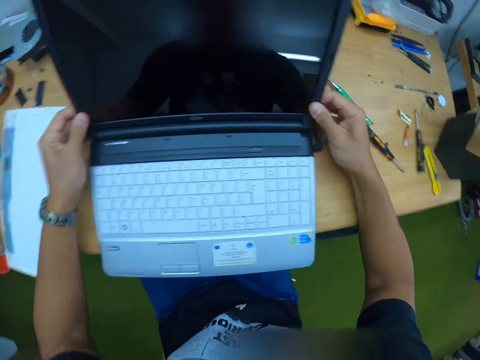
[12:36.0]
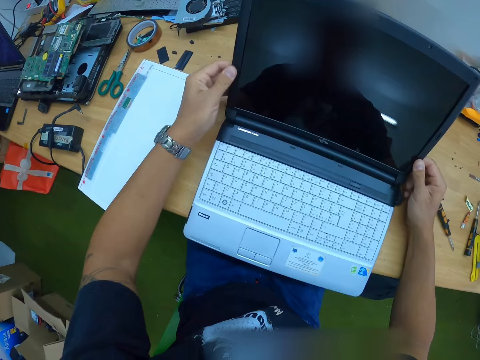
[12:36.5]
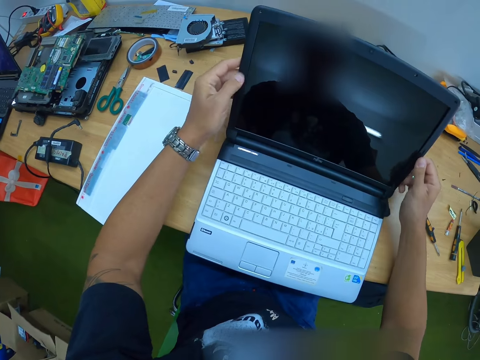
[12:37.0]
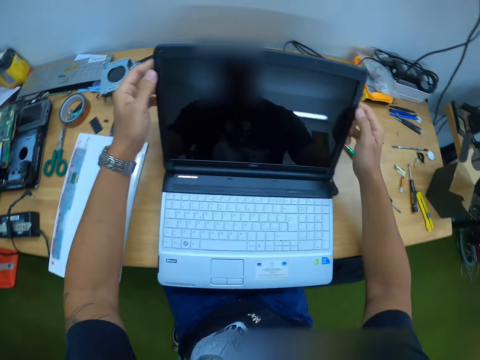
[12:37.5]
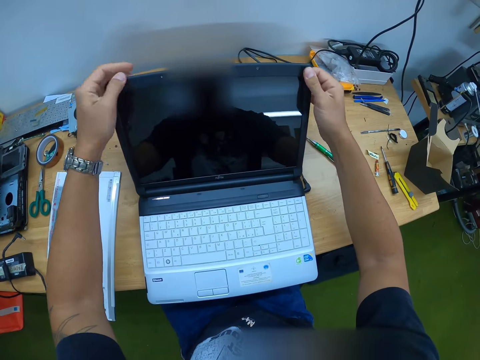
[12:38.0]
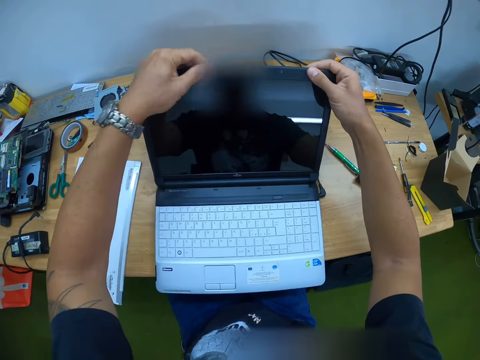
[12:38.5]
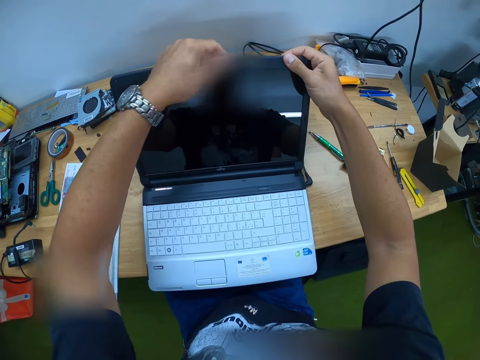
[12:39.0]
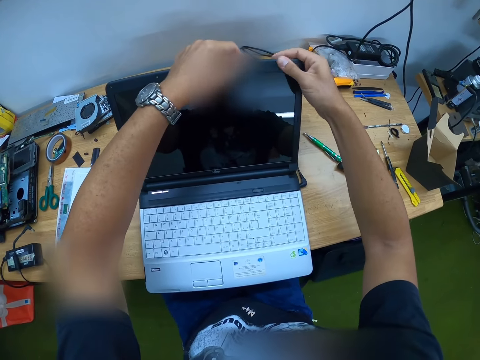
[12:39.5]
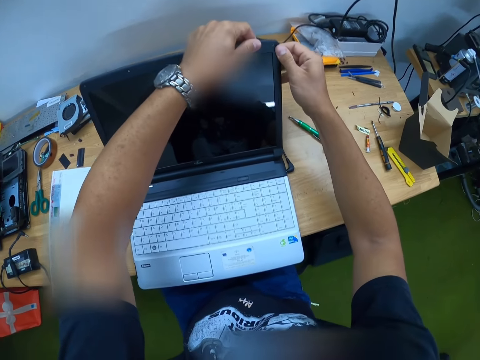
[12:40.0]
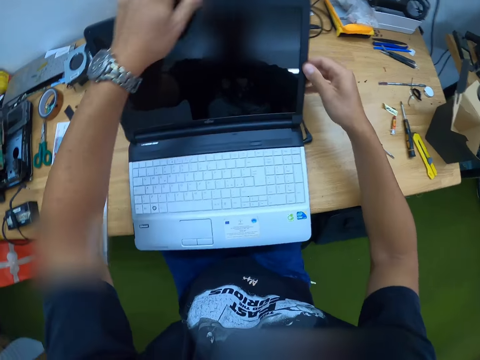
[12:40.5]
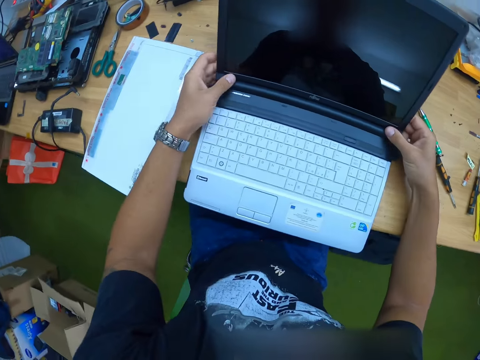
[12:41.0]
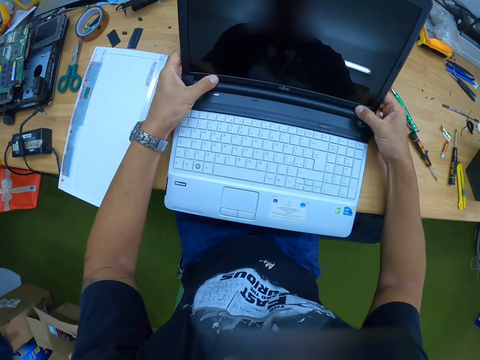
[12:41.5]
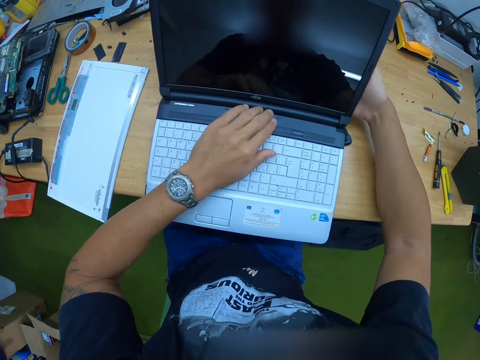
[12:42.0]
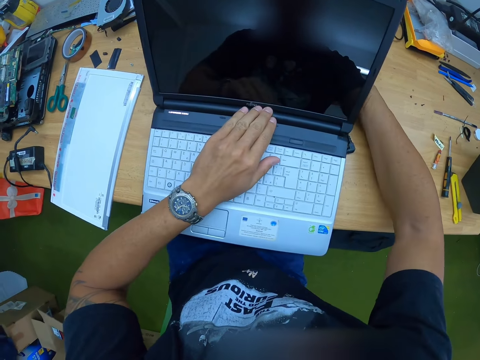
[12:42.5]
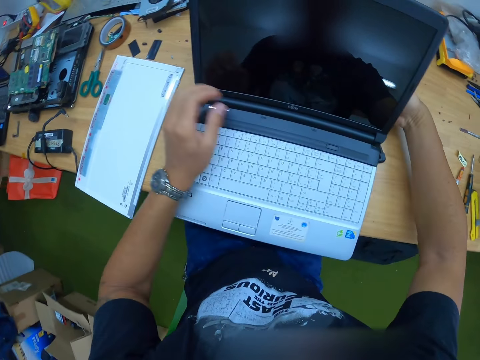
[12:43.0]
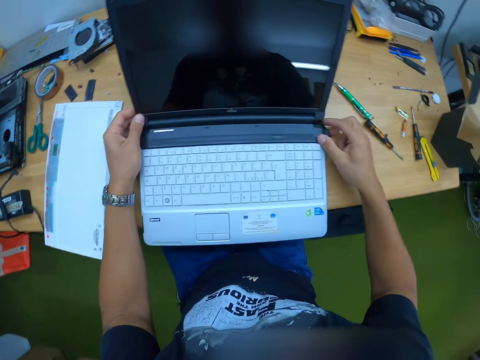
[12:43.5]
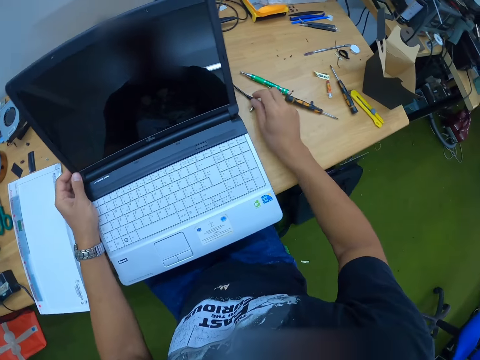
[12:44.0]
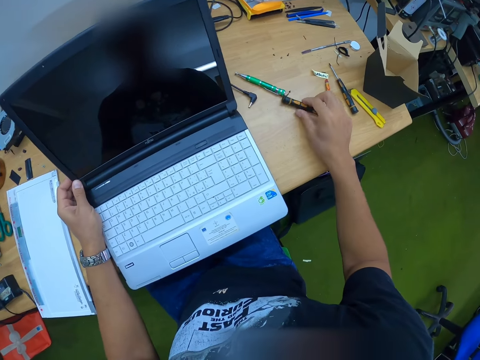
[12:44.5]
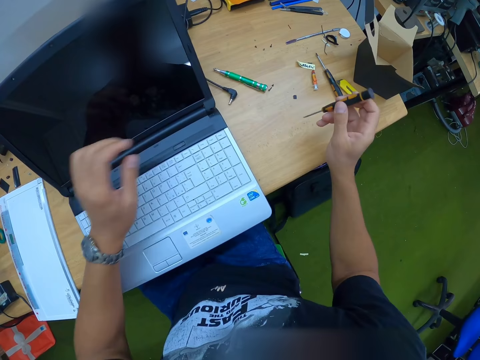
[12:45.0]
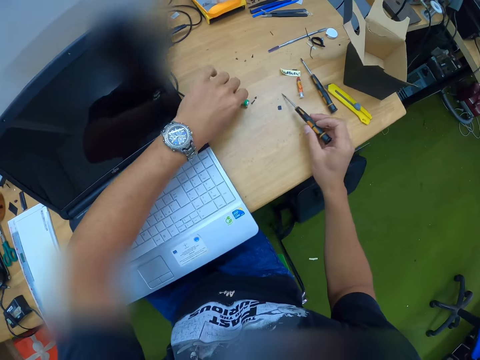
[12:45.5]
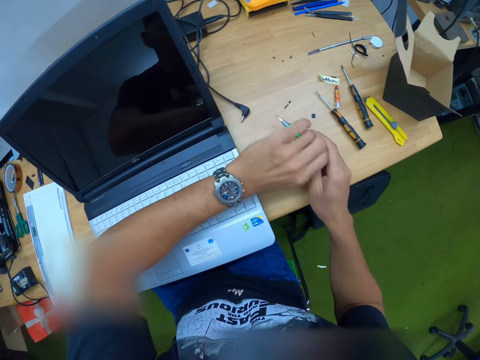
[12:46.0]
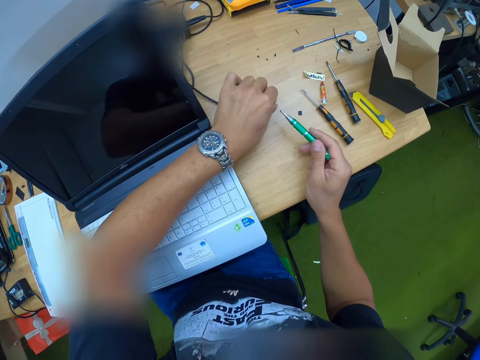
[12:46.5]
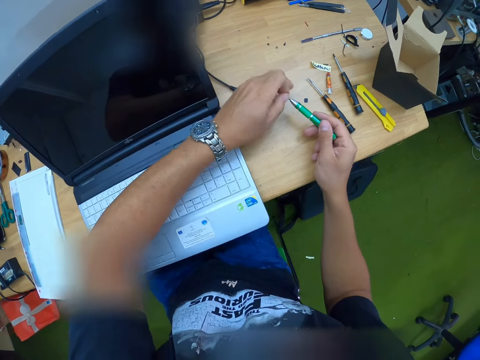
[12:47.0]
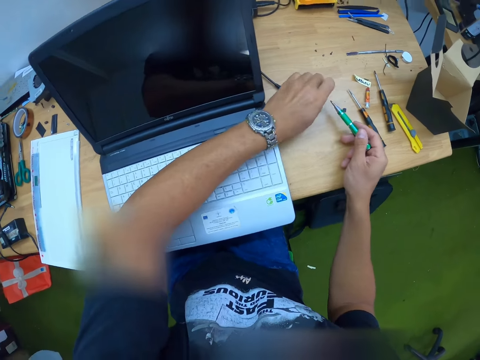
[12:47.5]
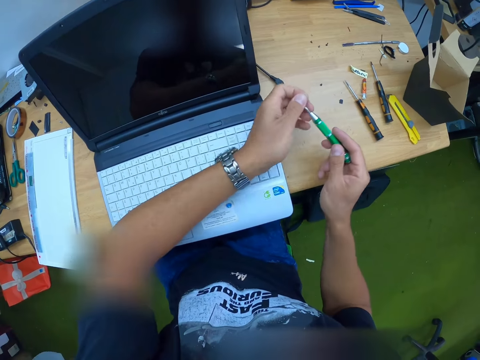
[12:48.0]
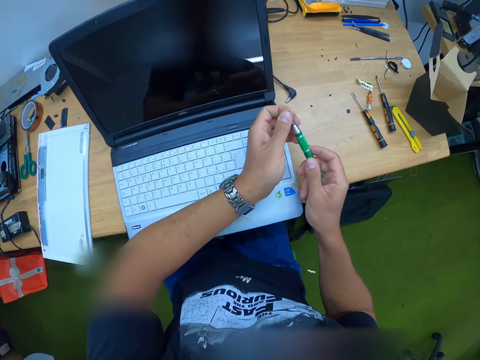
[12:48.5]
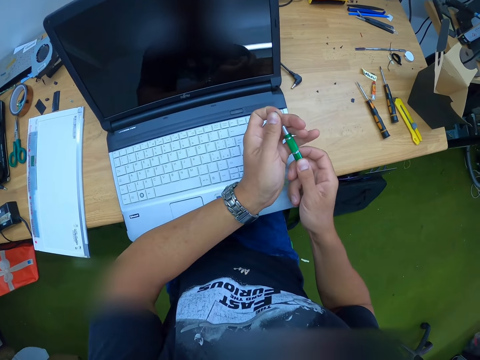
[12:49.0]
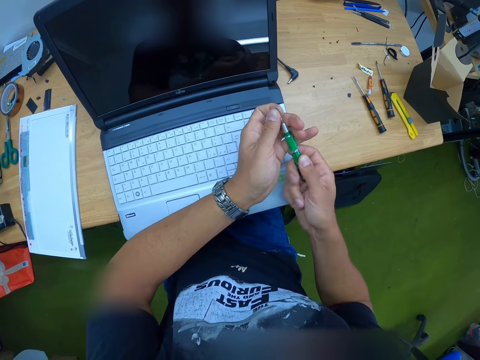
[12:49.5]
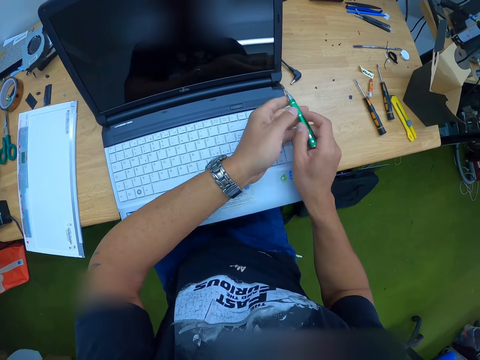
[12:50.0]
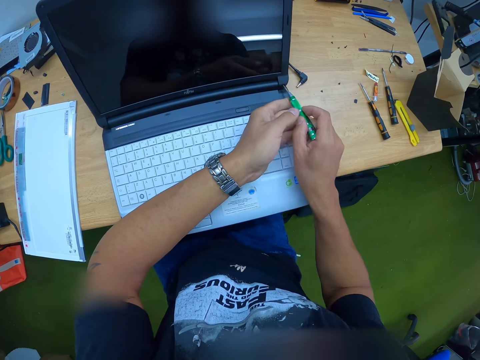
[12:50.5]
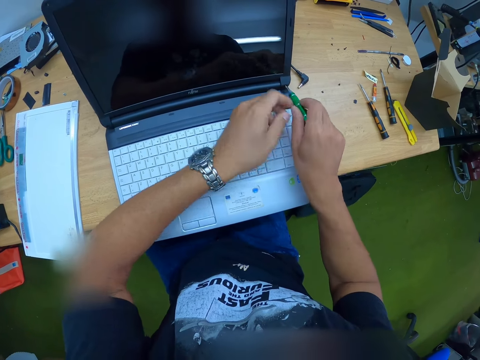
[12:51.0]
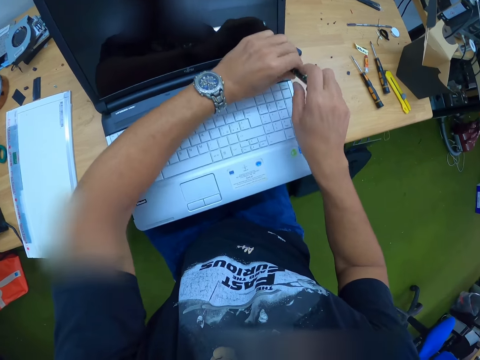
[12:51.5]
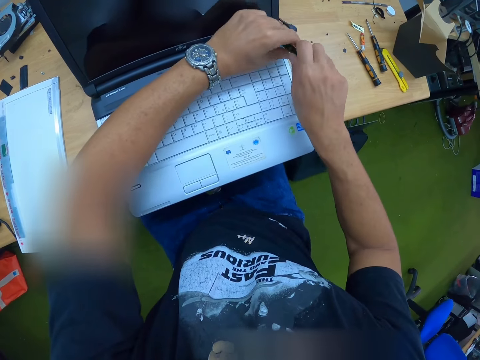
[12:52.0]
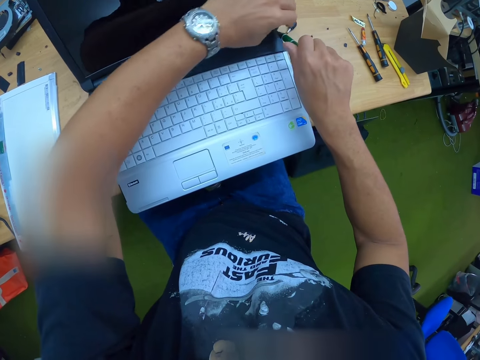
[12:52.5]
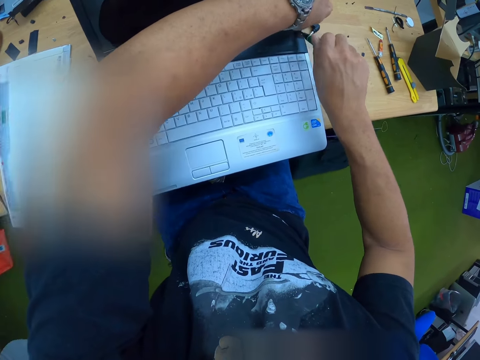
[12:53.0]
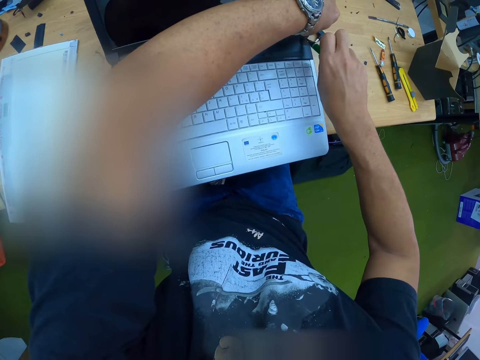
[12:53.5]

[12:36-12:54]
The camera wearer shifts the power cord on the table with his right hand. He picks up a screwdriver on the table with his right hand. He drops the screwdriver on the table with his right hand. He picks up the screwdriver from the table with his left hand. He passes the screwdriver from his left hand to his right hand. He picks up a screw on the table with his left hand. He puts the screw on the tip of the screwdriver with his left hand. He drives the screw into the screen cover on the laptop with both hands.

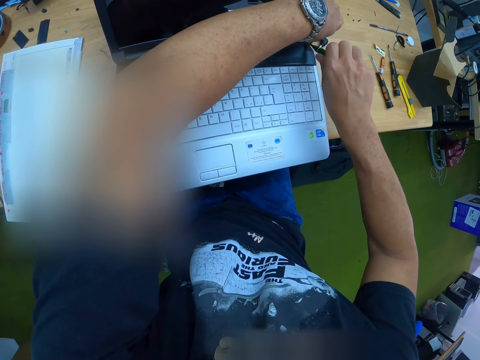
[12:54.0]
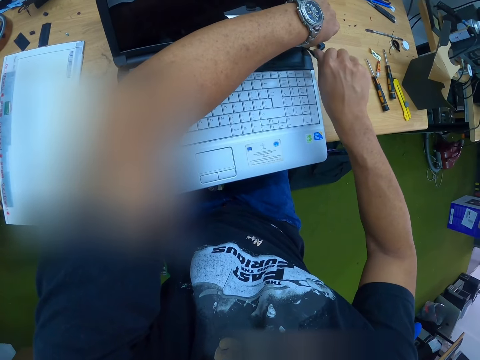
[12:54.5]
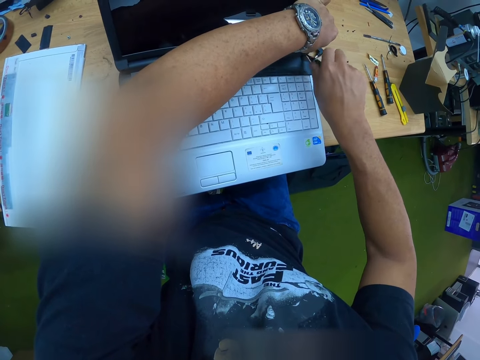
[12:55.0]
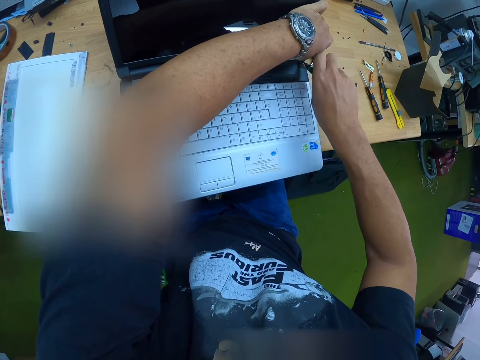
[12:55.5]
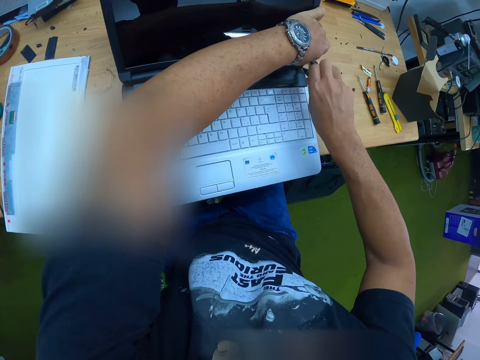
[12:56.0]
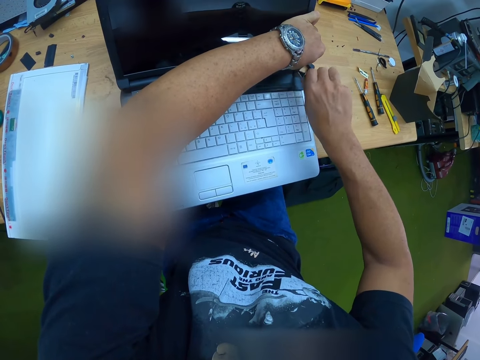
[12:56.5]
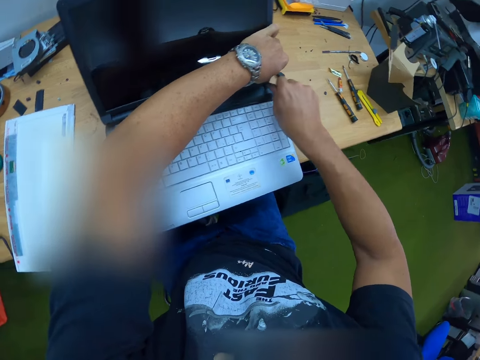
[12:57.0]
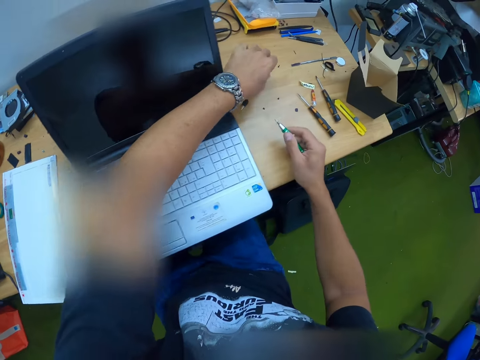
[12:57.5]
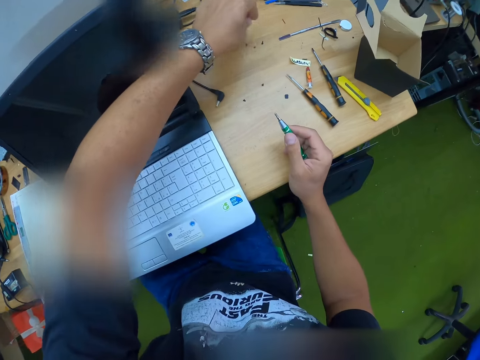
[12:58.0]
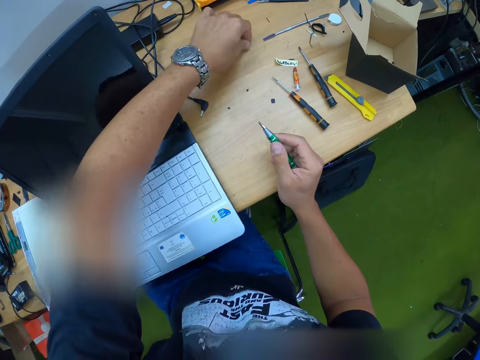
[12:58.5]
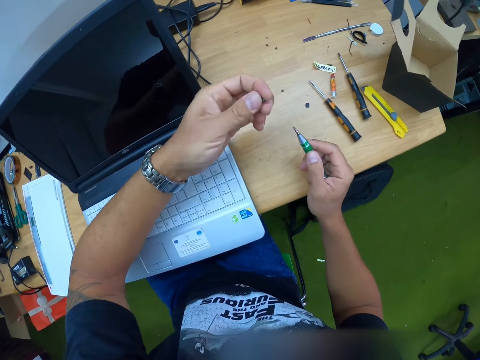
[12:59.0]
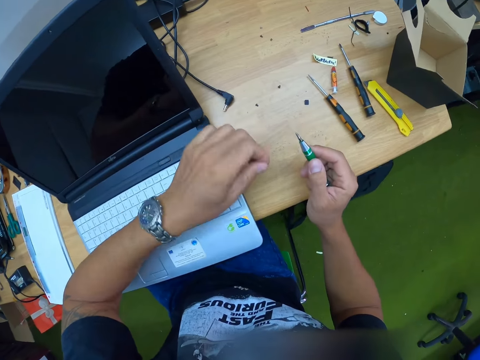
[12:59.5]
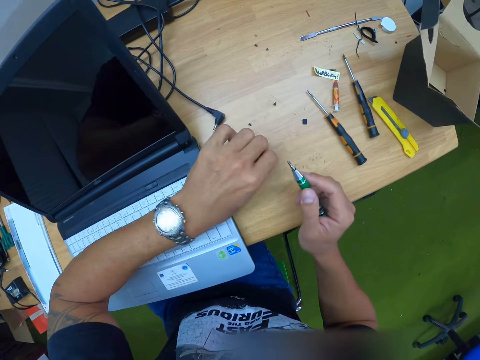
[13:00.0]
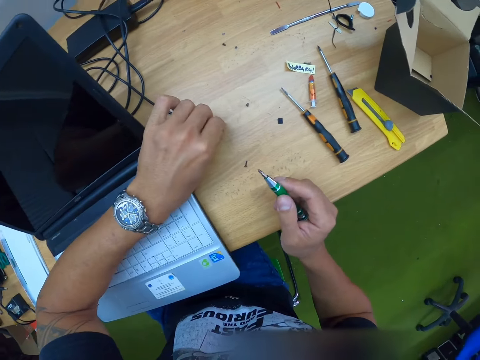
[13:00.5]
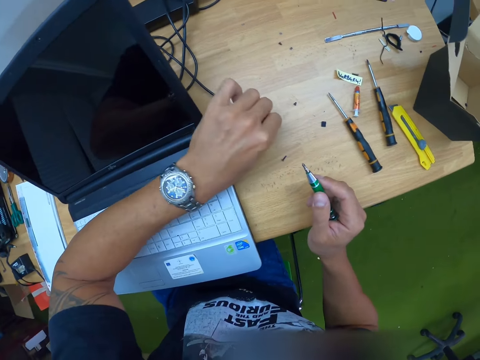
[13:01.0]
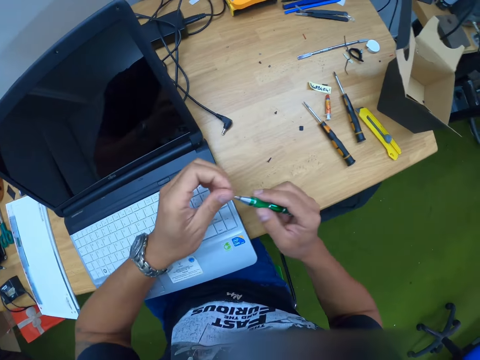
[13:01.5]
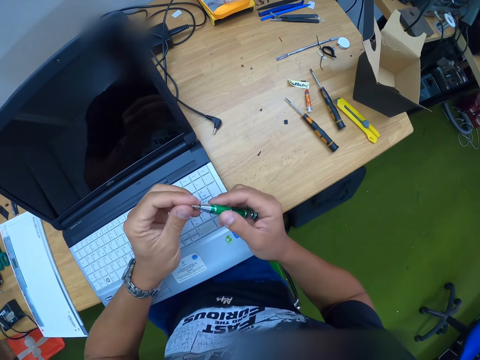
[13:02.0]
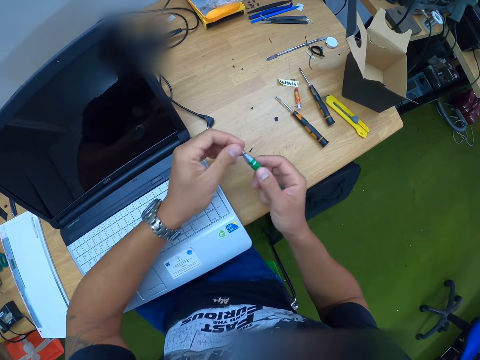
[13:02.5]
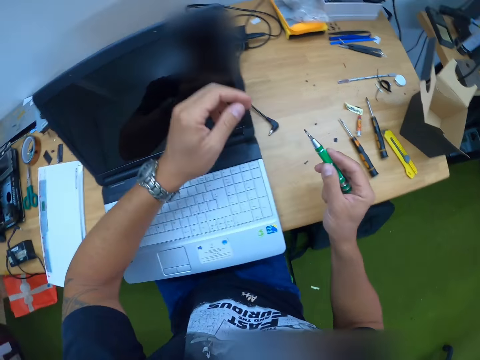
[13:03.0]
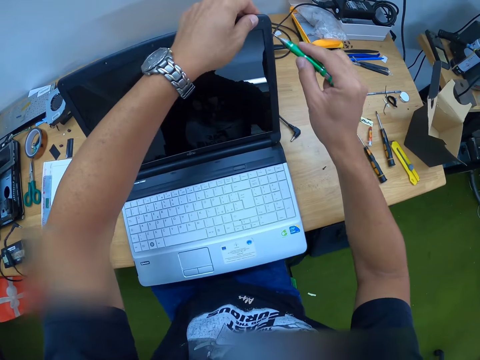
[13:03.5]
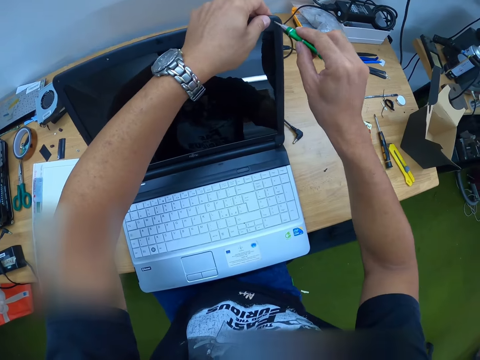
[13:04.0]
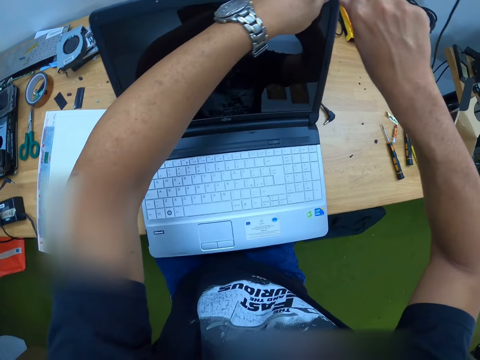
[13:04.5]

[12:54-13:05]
The camera wearer picks up a screw on the table with his left hand. He drops the screw on the table with his left hand. He picks up another screw on the table with his left hand. He puts the screw on the tip of the screwdriver with his left hand. He drives the screw into the screen cover on the laptop with the screwdriver using both hands.
